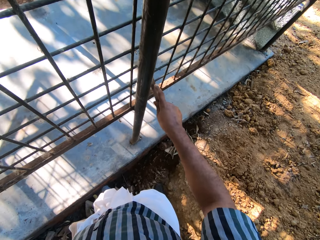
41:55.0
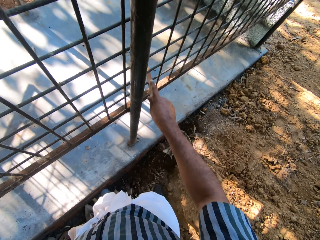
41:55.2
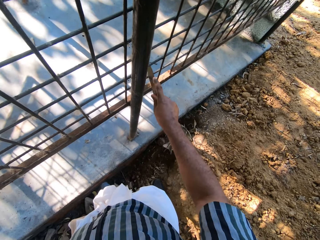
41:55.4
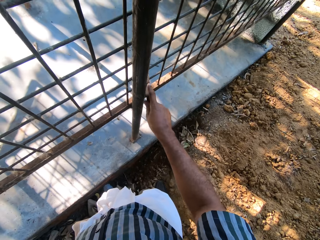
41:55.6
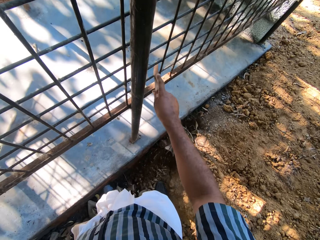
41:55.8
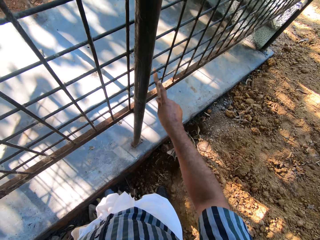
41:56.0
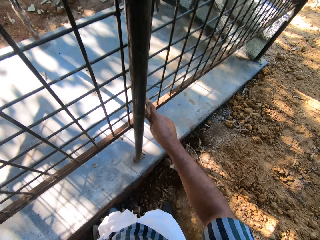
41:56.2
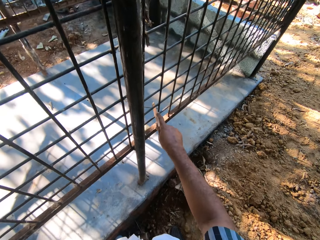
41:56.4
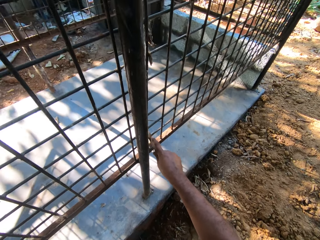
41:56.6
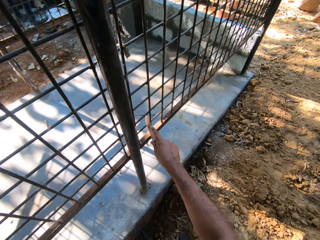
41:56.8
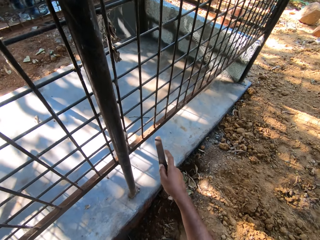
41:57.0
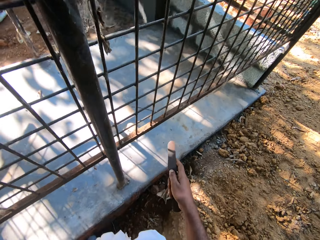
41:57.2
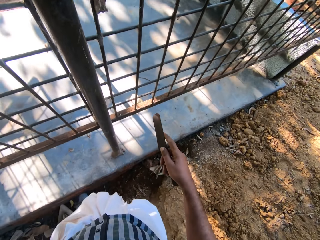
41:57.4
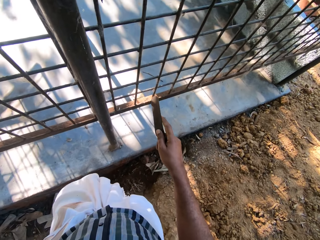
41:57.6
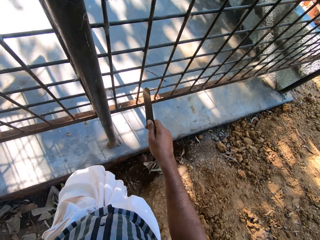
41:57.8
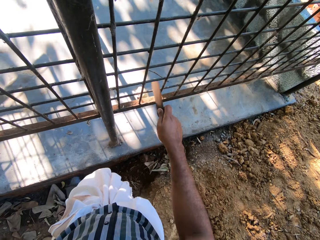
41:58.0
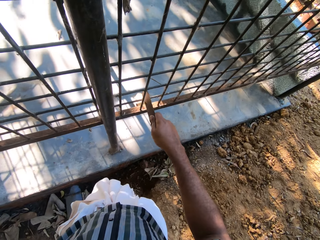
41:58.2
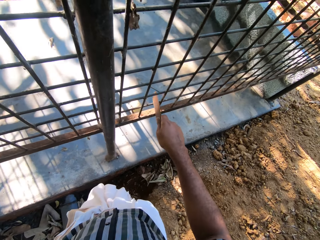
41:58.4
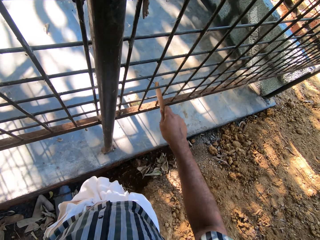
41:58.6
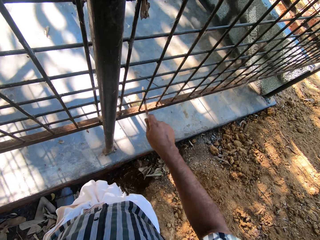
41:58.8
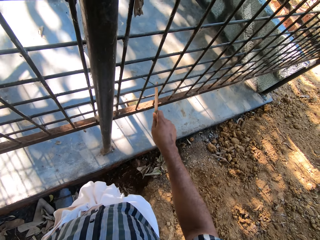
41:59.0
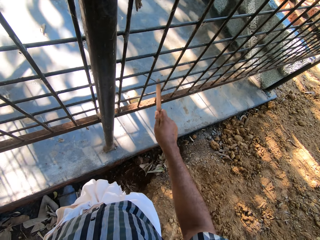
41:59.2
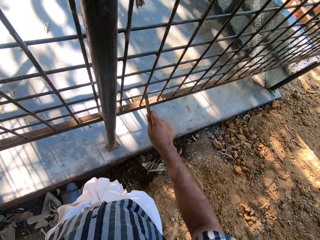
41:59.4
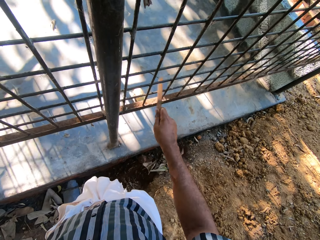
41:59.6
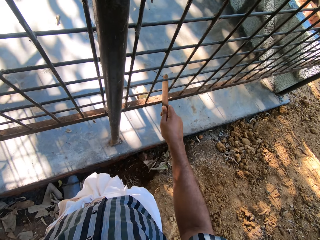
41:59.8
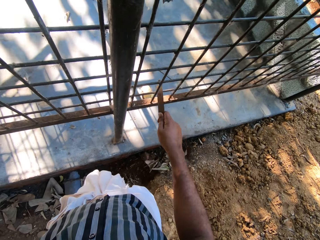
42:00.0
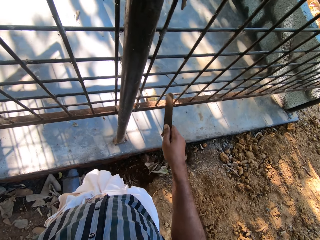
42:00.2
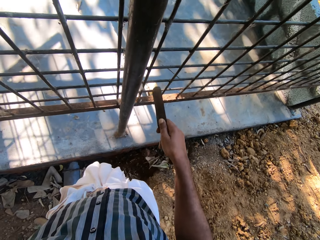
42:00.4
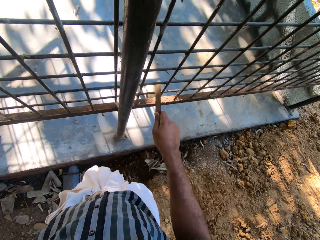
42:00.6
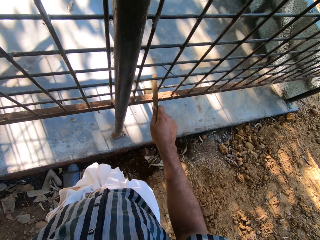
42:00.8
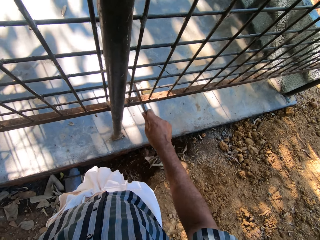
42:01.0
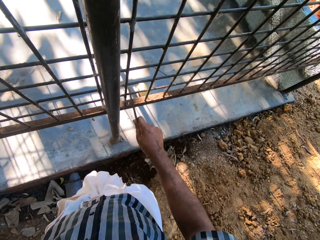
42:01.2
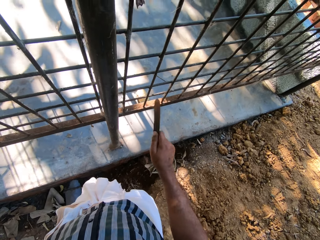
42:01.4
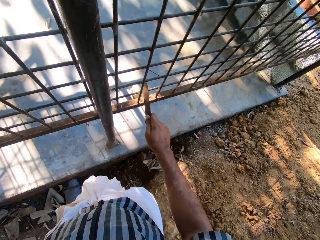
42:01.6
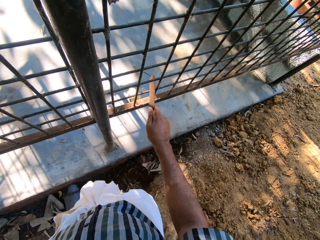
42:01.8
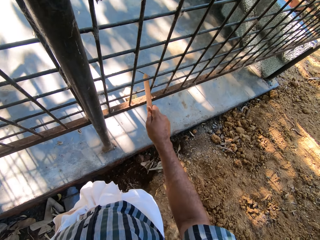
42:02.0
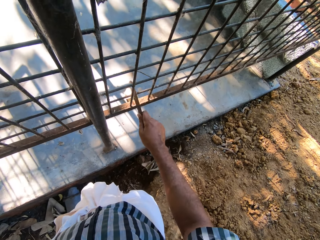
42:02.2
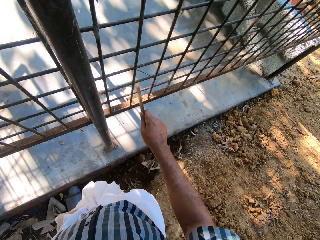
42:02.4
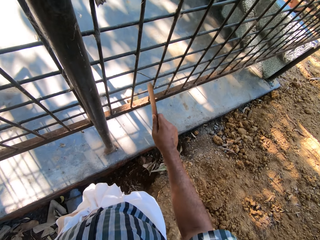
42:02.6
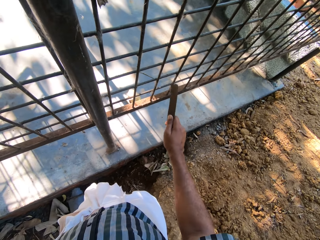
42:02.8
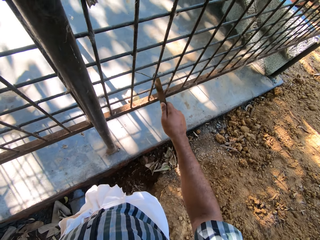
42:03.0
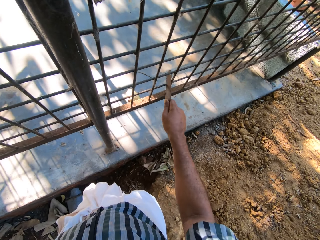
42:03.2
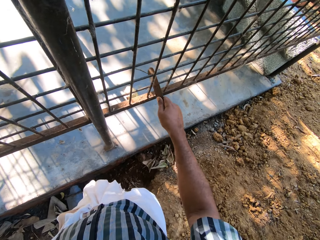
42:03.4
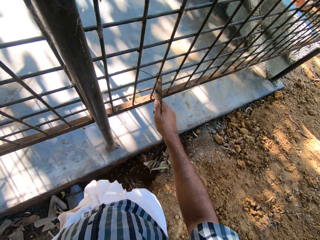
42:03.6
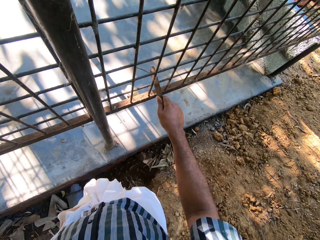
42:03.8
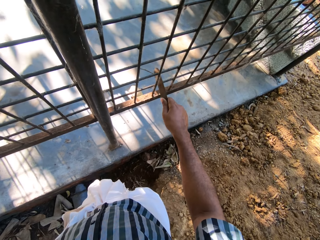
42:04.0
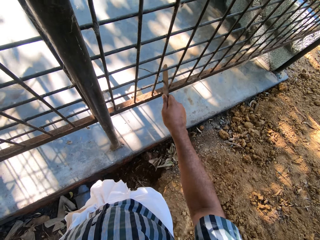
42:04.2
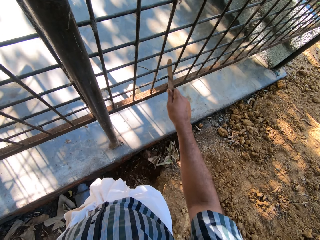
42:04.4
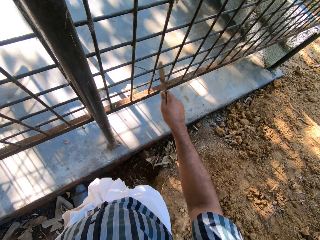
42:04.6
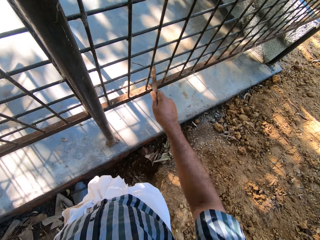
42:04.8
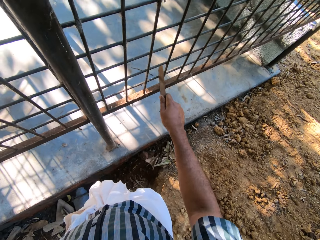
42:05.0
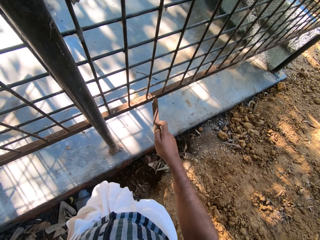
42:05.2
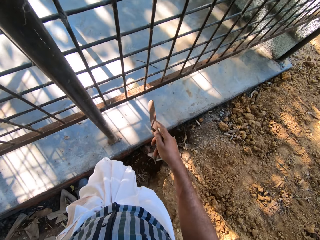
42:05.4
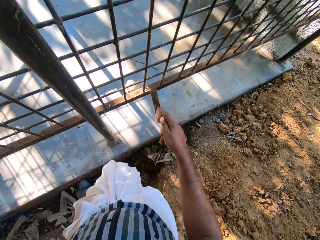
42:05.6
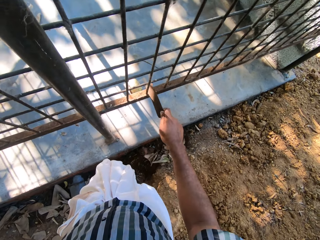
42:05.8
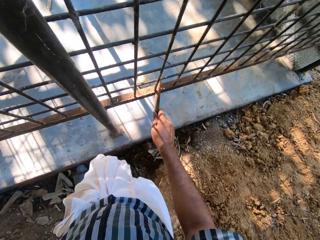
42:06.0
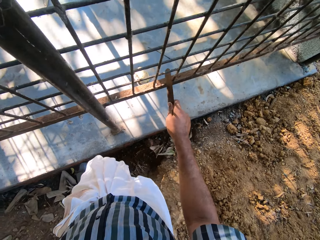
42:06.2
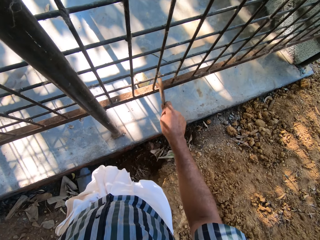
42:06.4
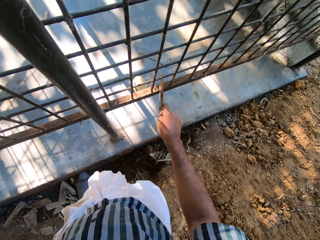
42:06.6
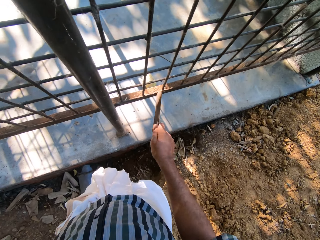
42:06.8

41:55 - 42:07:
The camera wearer removes the rod from the steel. They rub the steel with the rod.

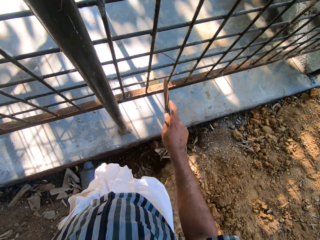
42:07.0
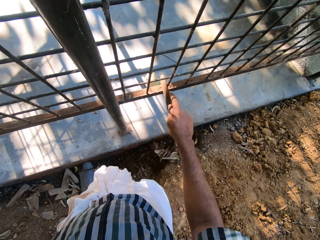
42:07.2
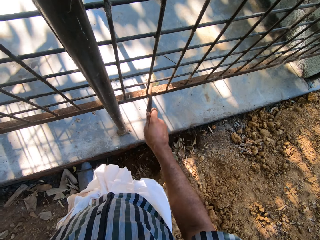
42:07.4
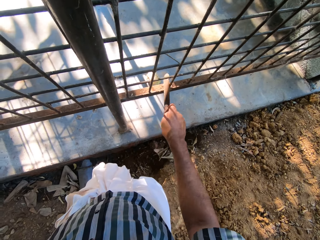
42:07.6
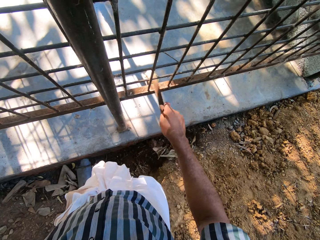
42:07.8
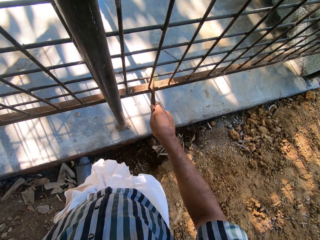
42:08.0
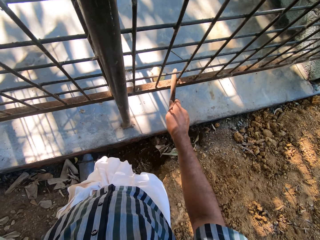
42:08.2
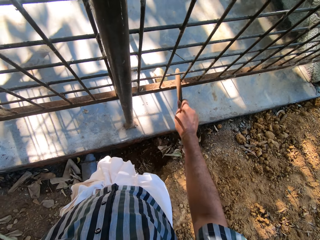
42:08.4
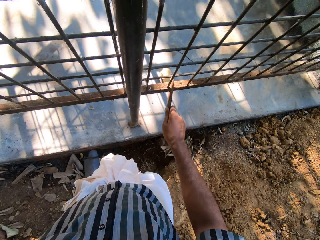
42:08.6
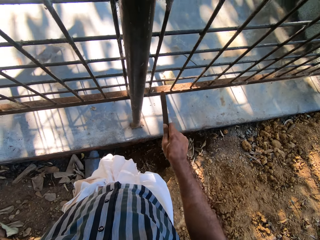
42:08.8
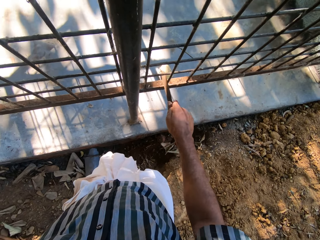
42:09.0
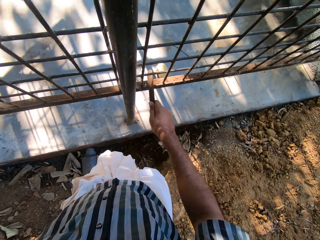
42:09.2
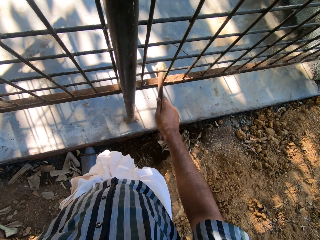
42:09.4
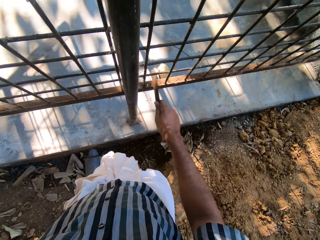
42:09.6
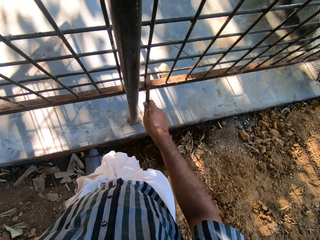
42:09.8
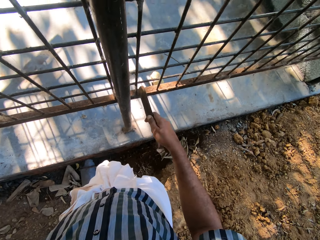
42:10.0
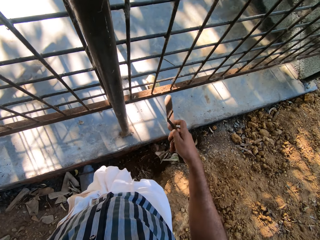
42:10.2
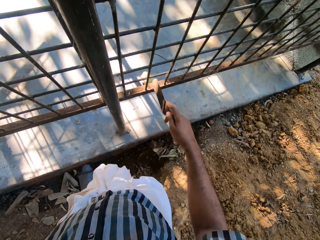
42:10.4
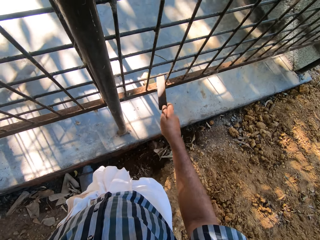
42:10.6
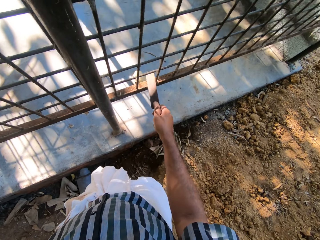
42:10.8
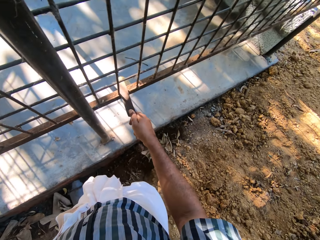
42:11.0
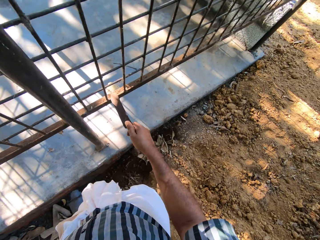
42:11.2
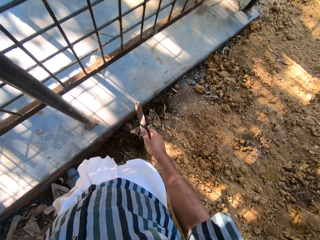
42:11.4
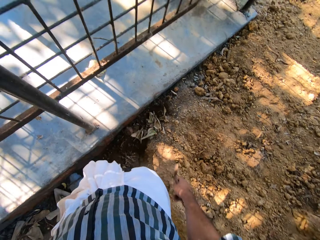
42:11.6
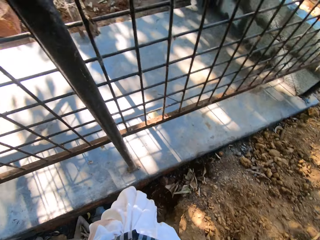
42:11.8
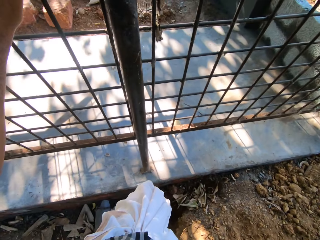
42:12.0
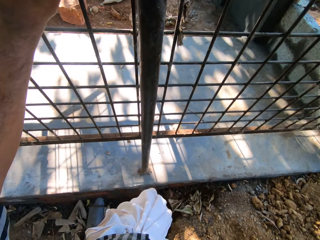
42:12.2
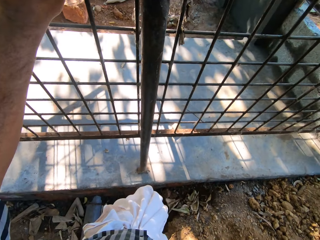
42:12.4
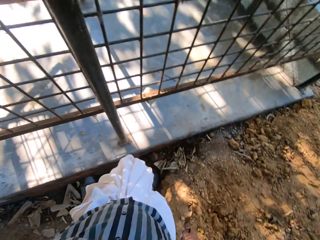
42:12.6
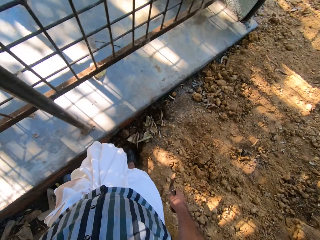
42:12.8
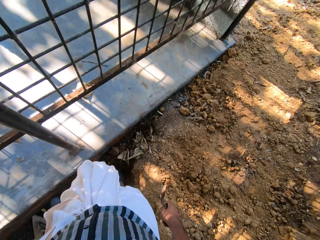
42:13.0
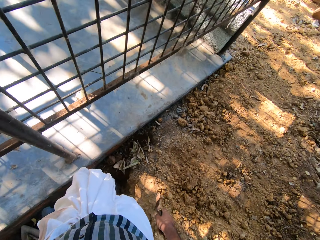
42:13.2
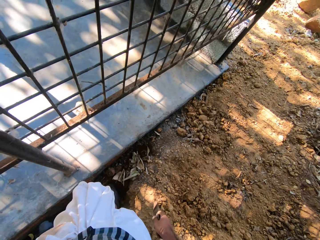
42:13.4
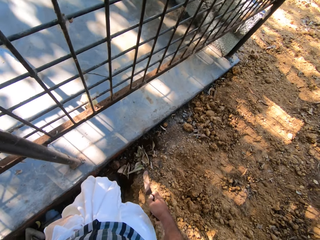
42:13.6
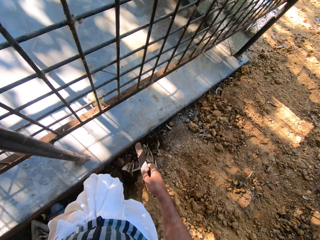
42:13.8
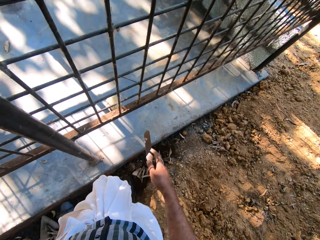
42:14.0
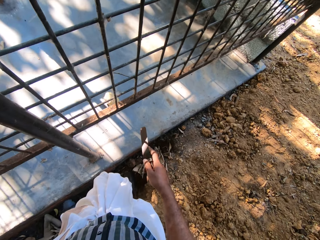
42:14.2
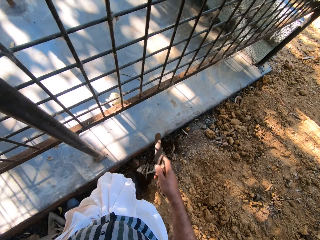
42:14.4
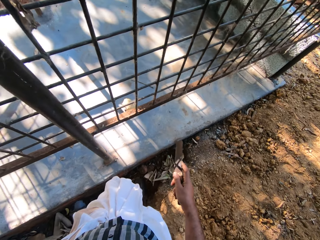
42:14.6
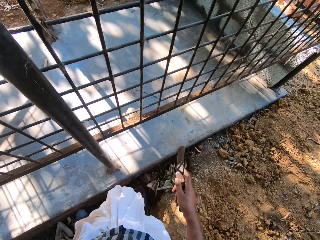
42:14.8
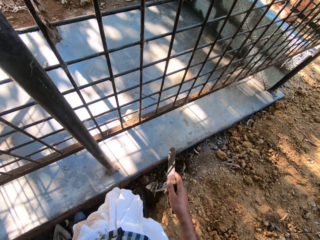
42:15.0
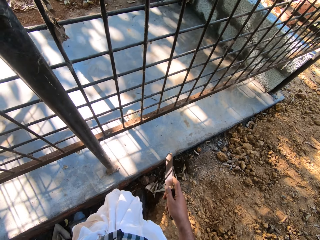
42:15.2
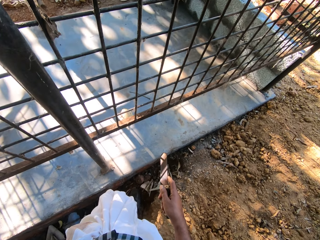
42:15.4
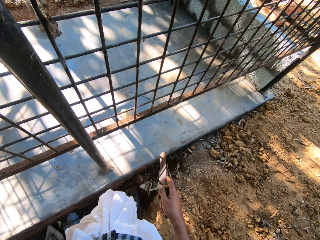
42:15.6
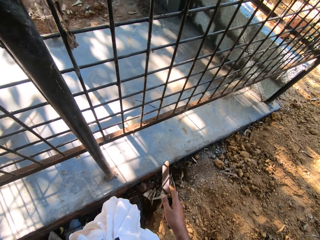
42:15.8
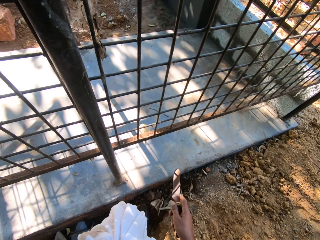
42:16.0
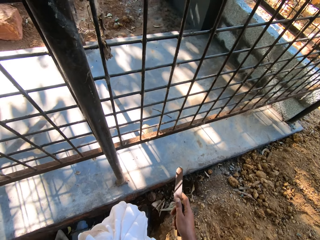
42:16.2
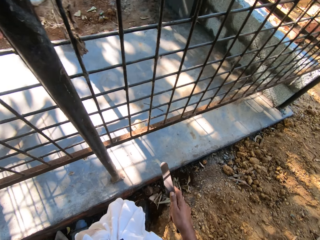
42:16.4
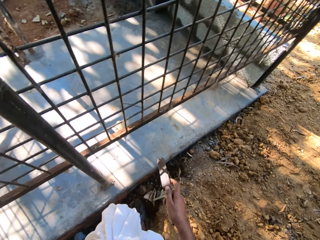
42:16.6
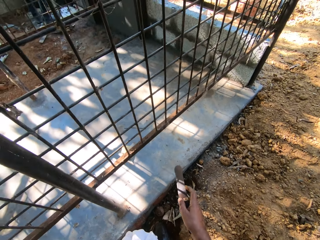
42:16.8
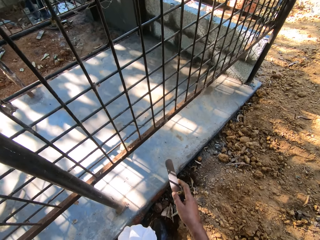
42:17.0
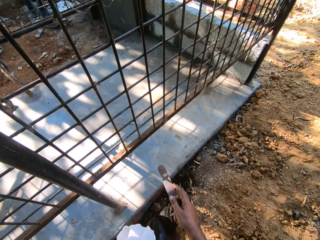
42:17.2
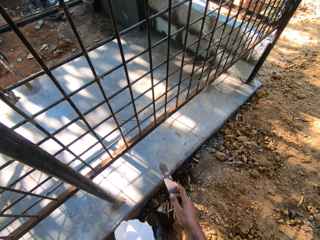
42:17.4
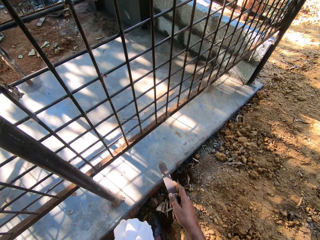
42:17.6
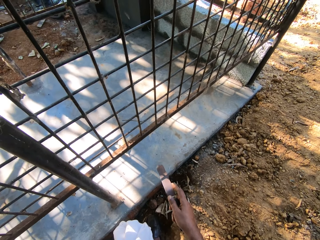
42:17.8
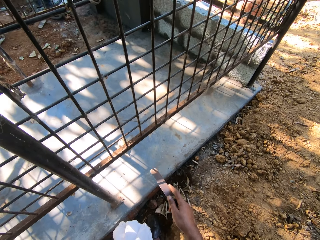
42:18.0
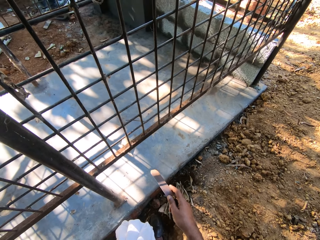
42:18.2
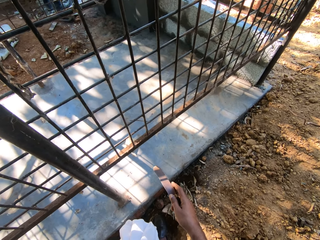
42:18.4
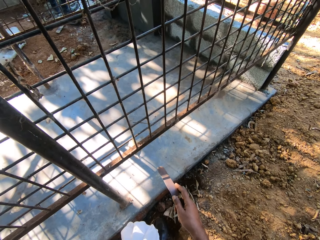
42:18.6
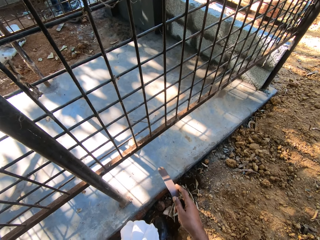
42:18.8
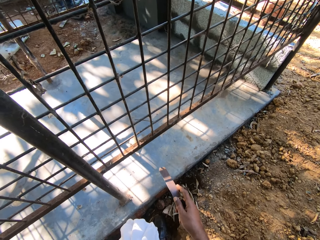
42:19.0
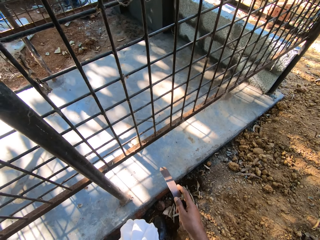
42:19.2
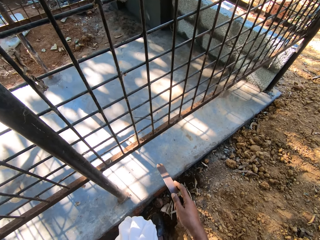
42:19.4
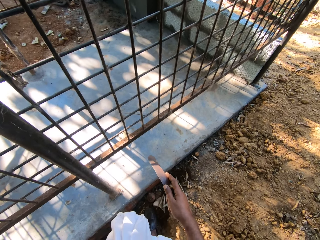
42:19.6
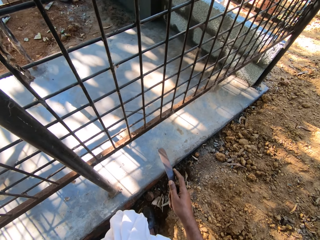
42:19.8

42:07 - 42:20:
The camera wearer removes a rod from the steel. They rub the steel with the rod. They remove the rod from the steel. They hold the steel with the left hand. They turn around. They hold the rod in the right hand. They look around the compound.
